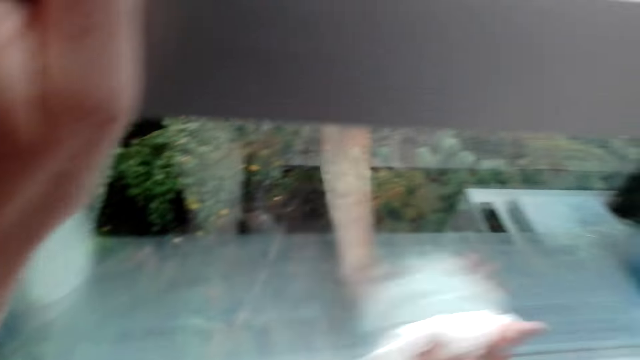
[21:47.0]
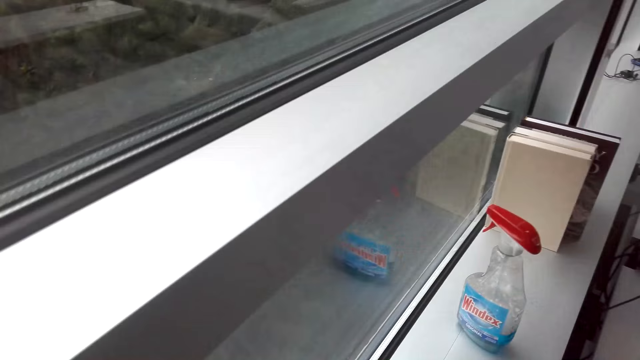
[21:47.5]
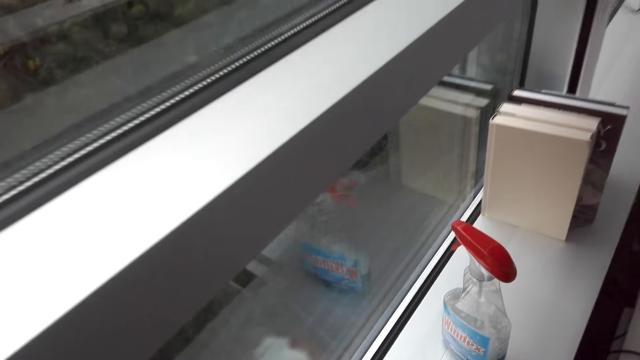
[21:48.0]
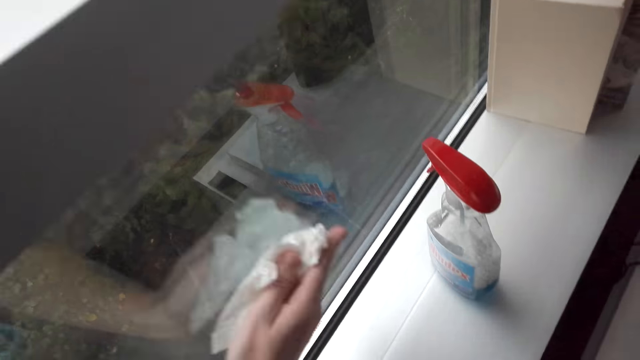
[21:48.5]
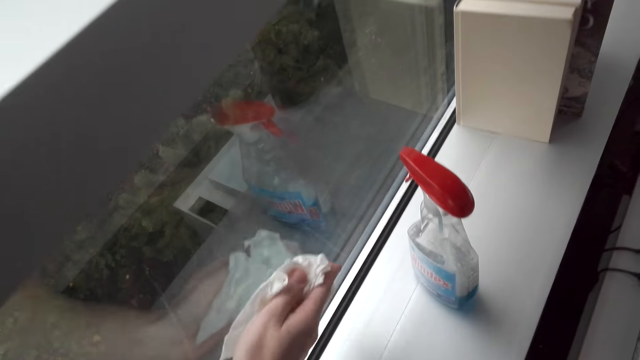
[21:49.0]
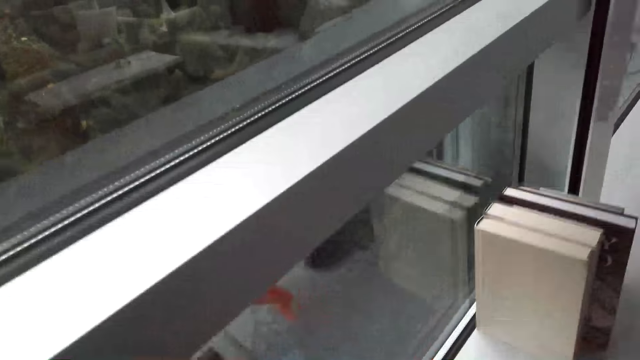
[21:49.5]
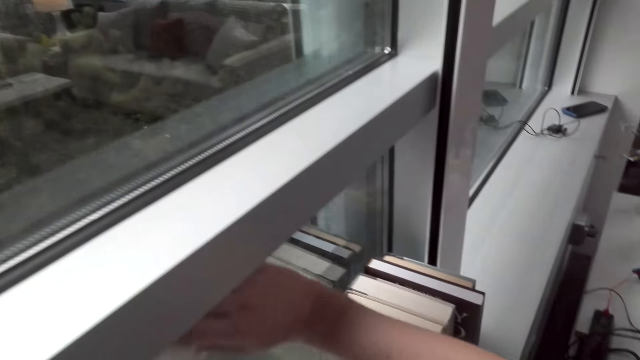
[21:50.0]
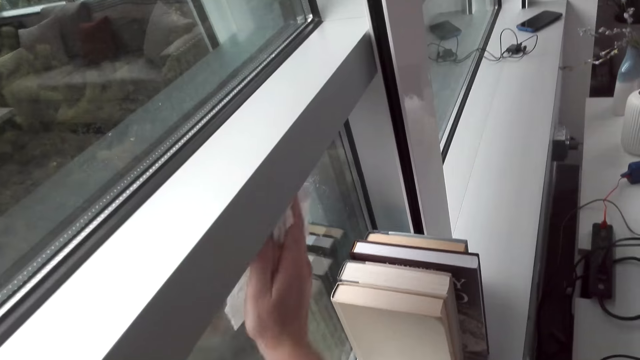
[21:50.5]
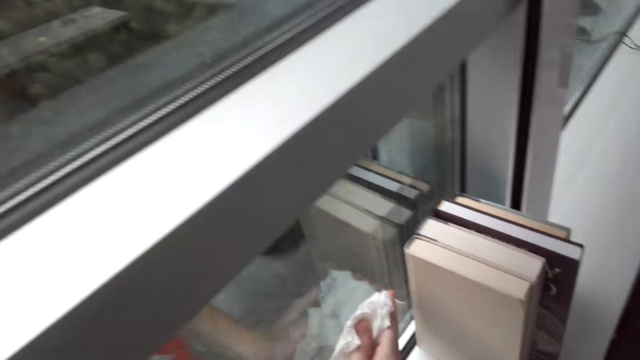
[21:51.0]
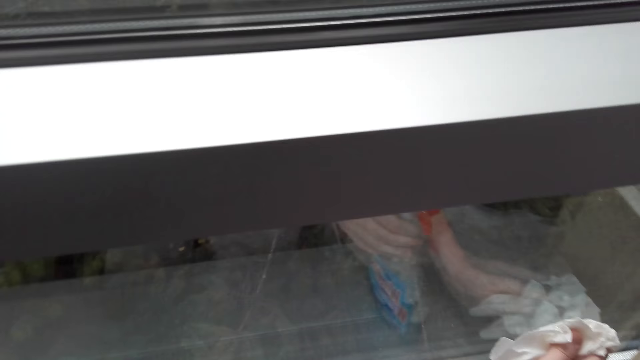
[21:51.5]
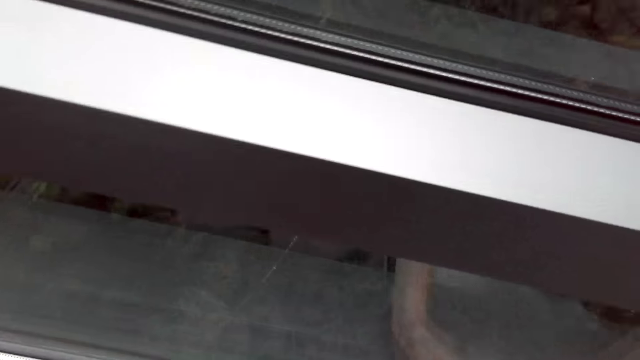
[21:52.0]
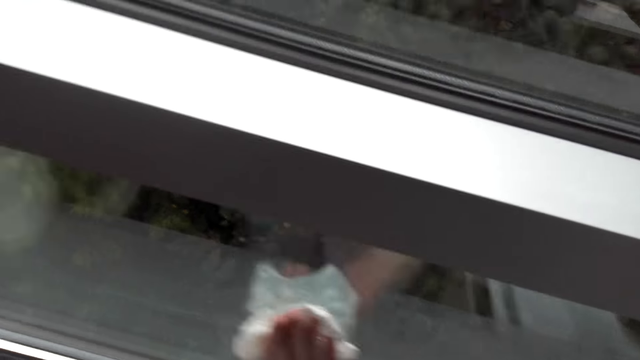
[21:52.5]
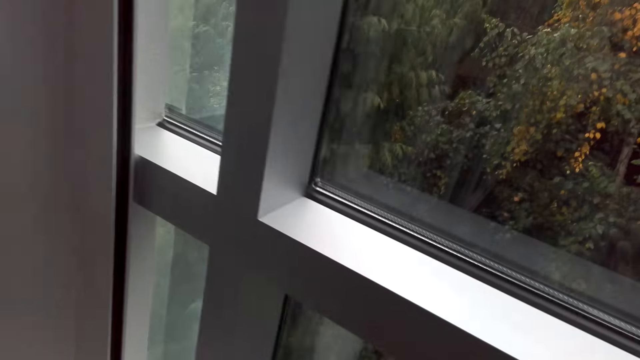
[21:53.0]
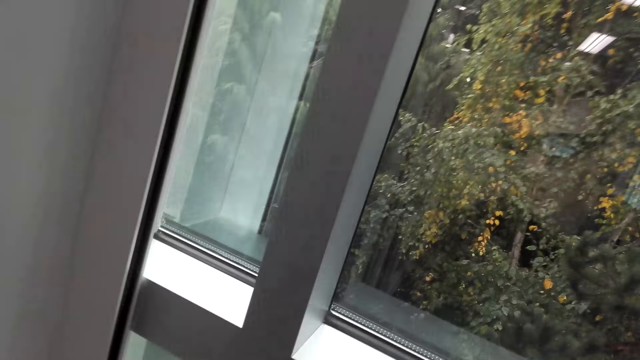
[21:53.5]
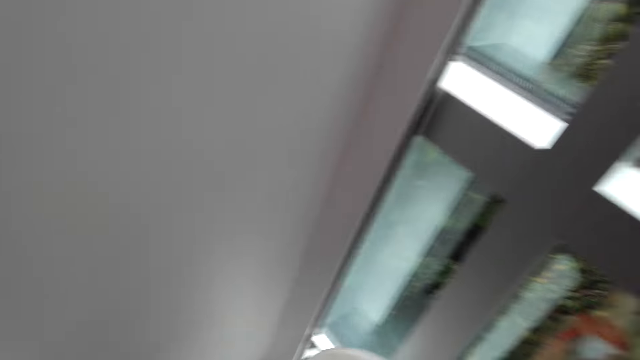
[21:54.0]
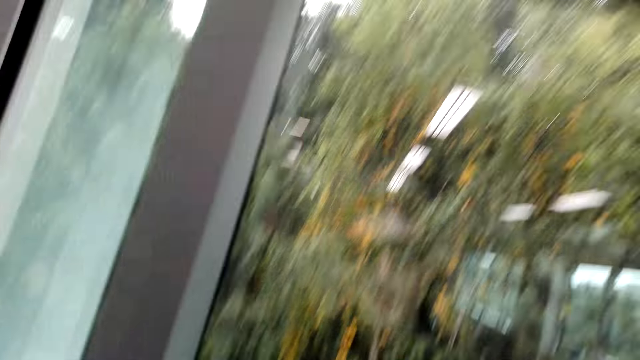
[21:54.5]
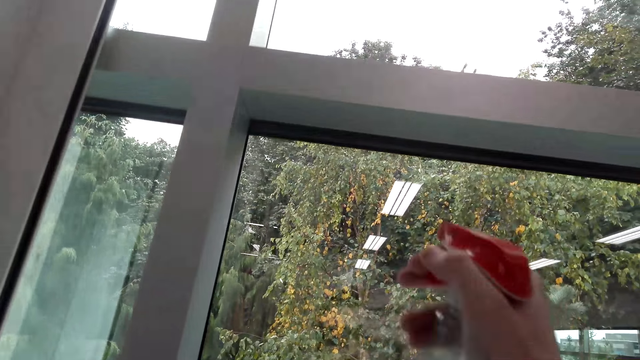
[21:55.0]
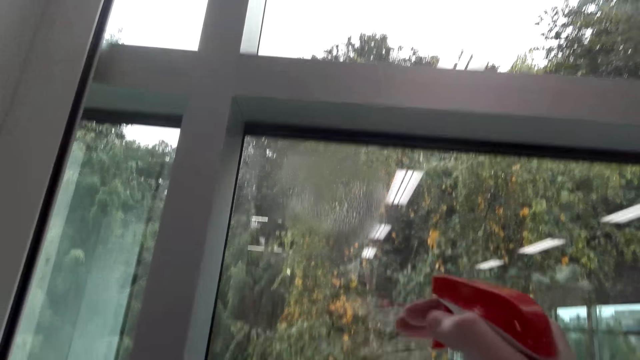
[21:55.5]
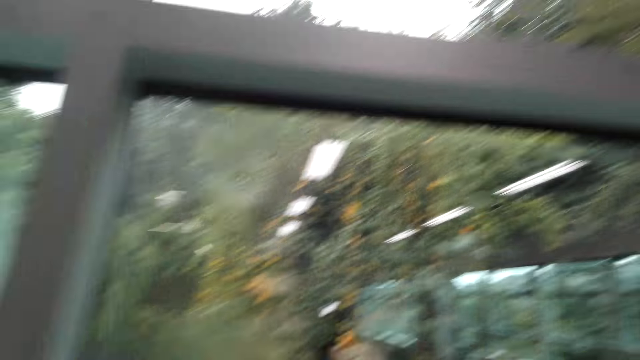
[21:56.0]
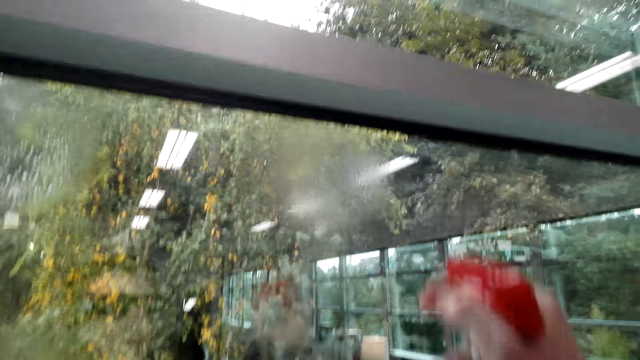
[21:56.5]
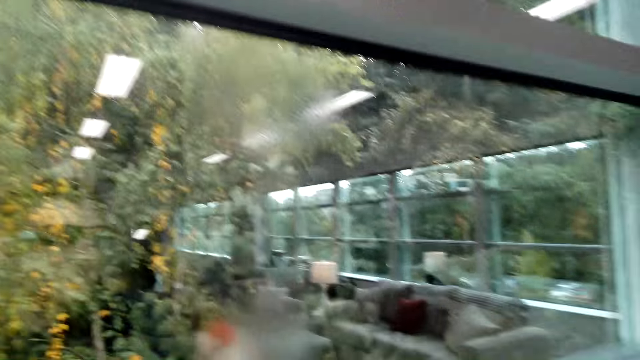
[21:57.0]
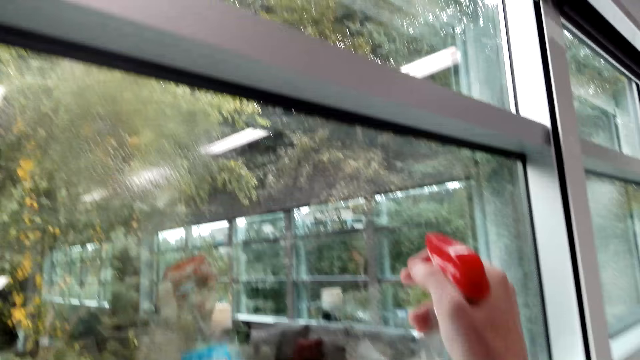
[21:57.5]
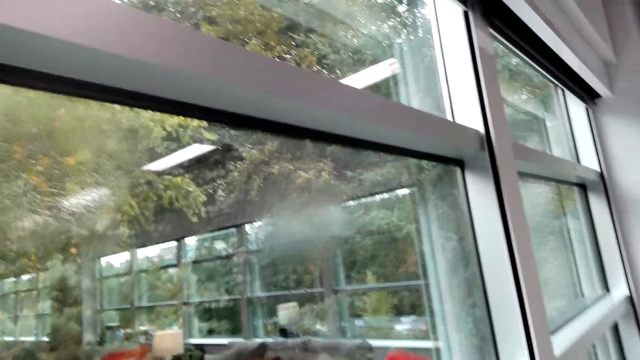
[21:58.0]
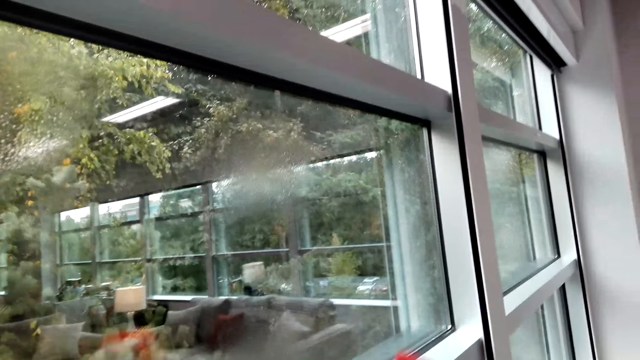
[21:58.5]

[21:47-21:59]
The camera wearer sprays the window.

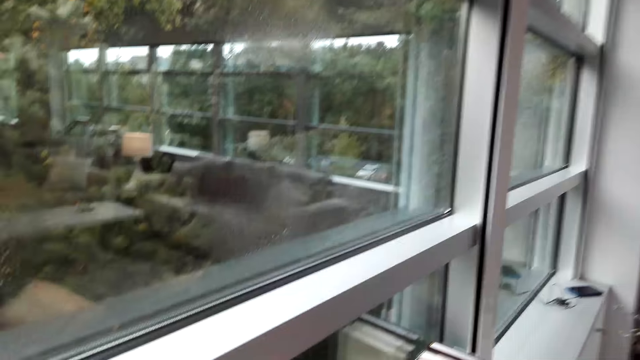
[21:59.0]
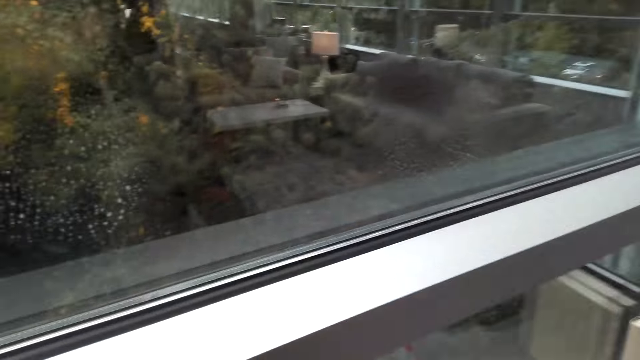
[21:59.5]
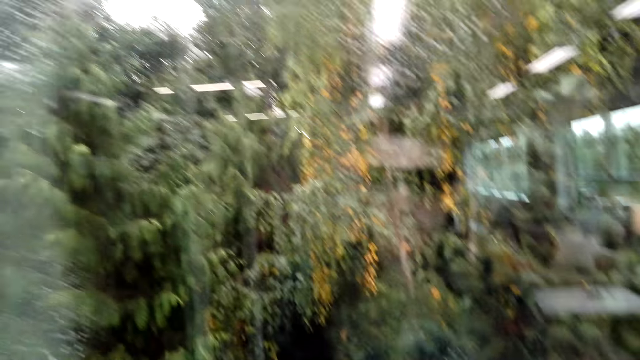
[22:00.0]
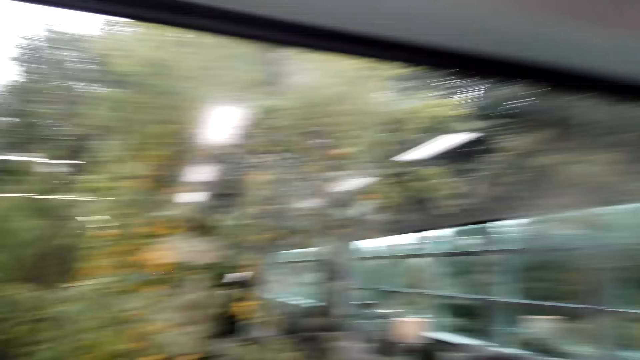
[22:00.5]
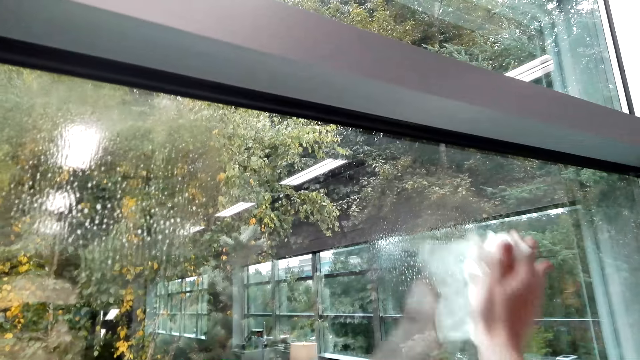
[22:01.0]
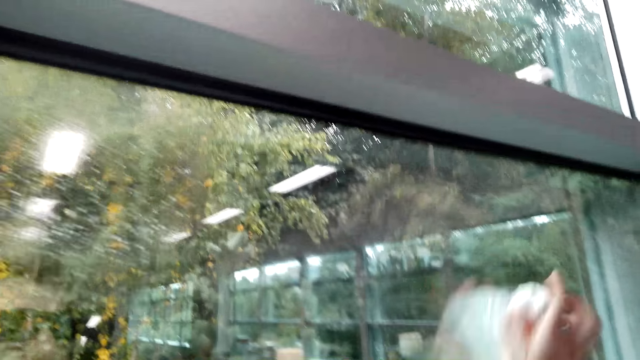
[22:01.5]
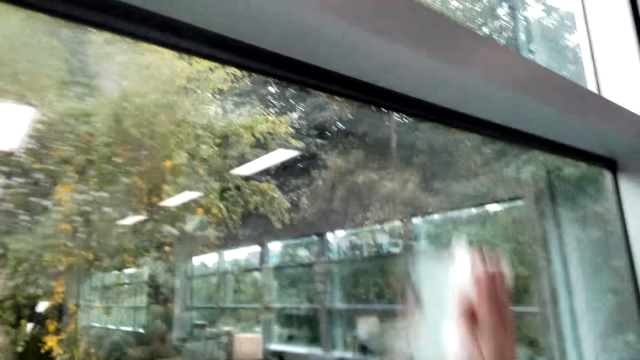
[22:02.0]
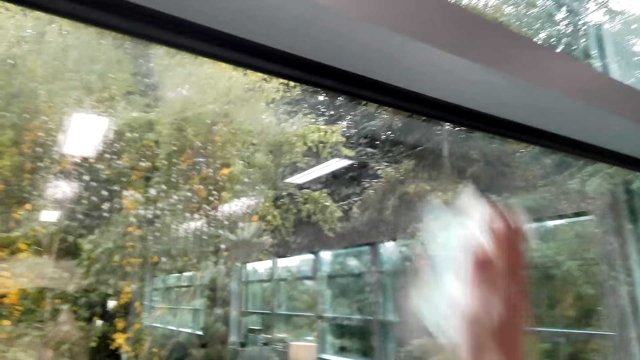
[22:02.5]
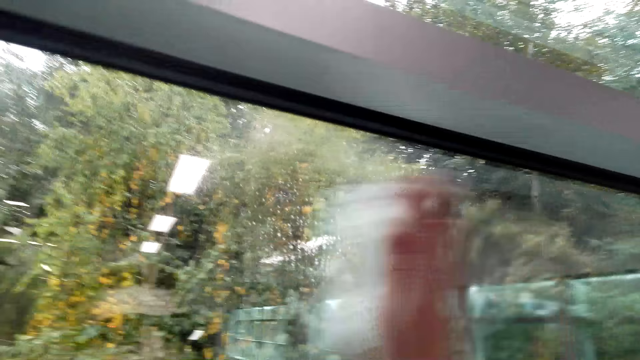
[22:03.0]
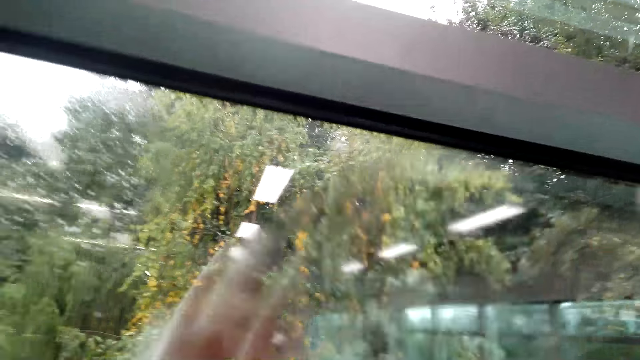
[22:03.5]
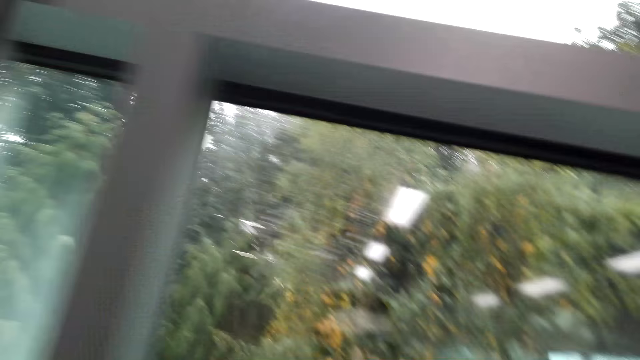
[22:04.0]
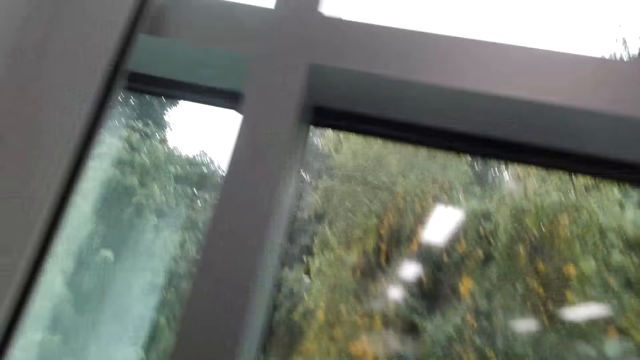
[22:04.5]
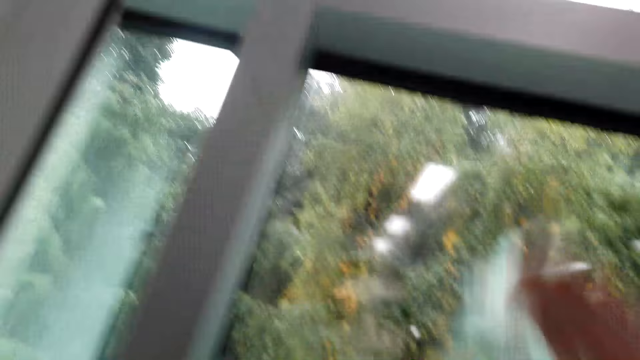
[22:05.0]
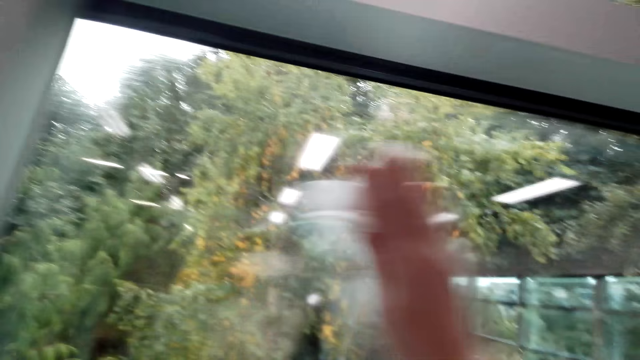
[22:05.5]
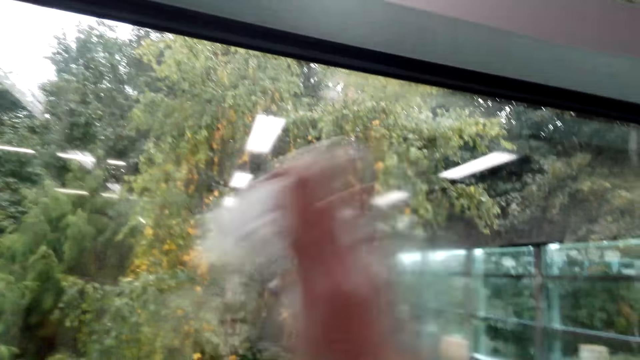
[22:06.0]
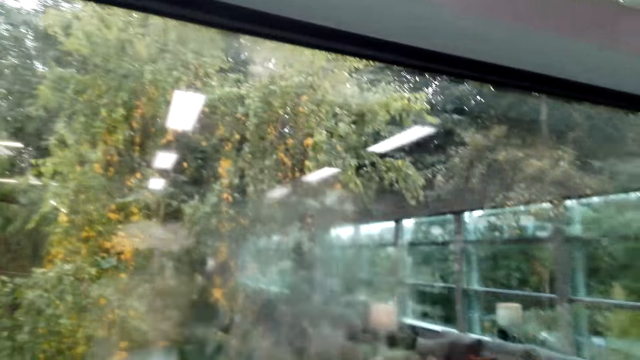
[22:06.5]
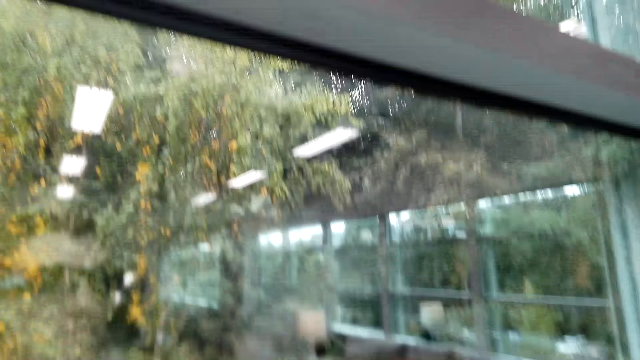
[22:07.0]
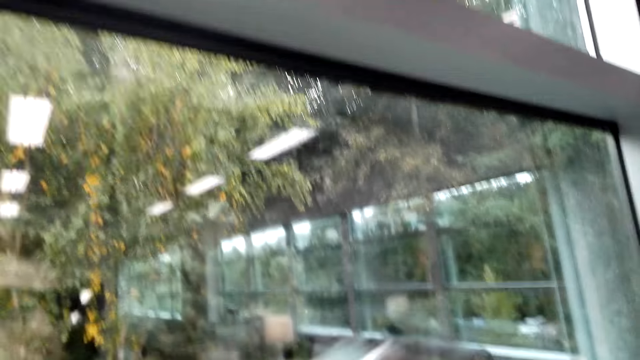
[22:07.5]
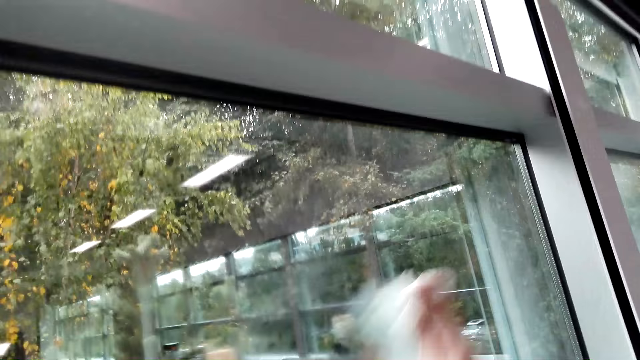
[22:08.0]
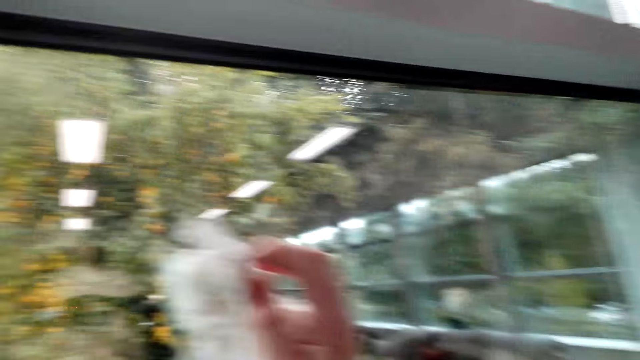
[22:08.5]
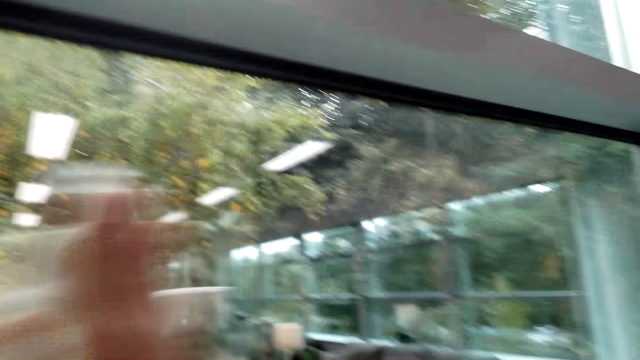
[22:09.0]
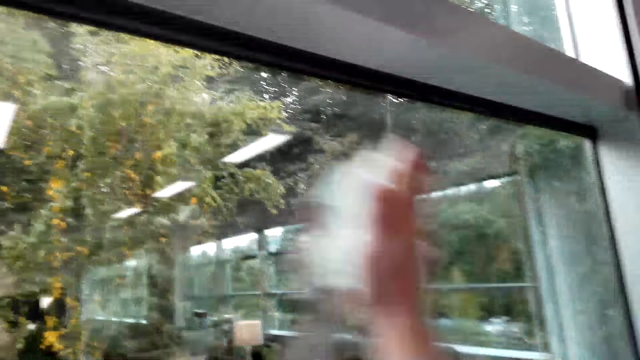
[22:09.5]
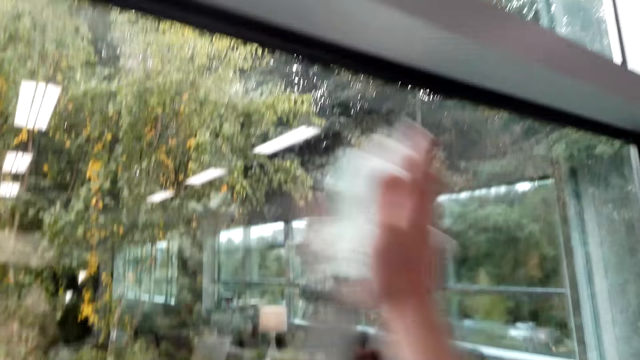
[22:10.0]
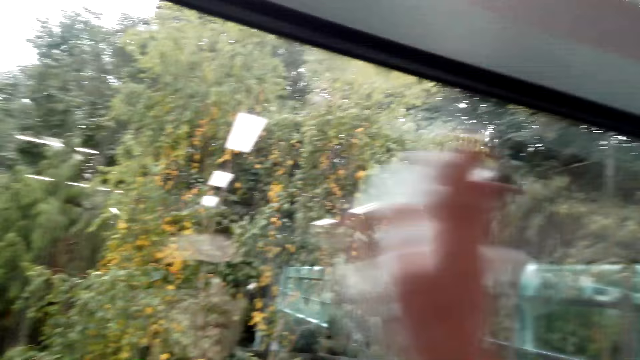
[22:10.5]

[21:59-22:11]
The camera wearer wipes the window.
